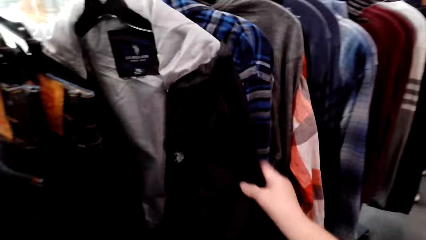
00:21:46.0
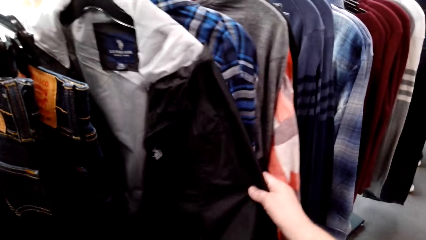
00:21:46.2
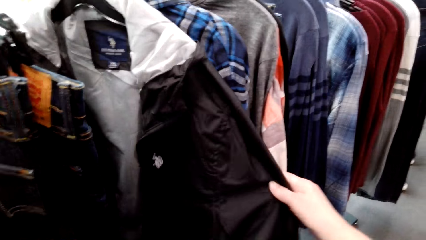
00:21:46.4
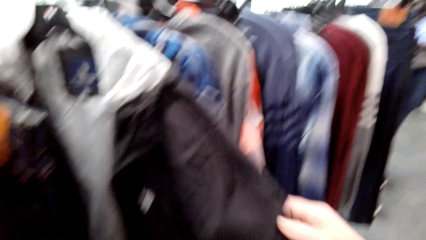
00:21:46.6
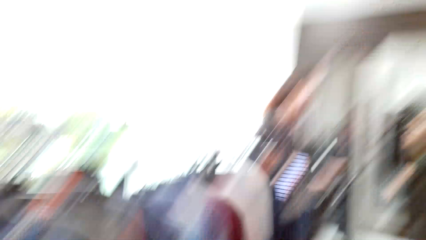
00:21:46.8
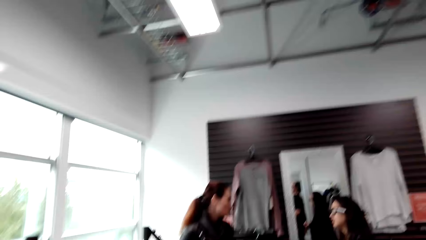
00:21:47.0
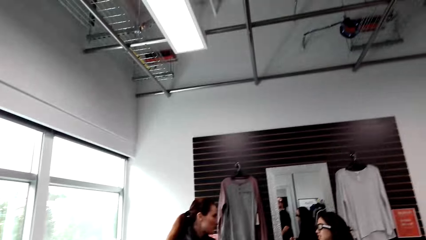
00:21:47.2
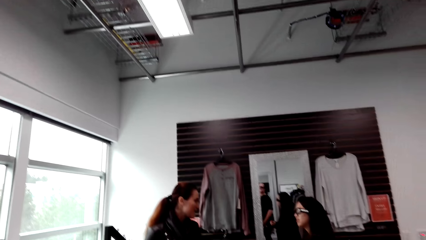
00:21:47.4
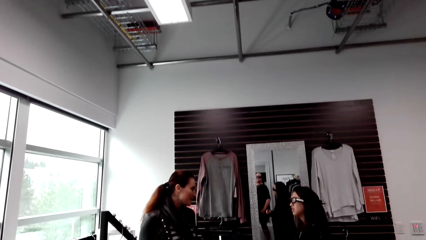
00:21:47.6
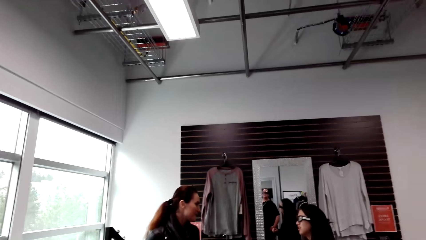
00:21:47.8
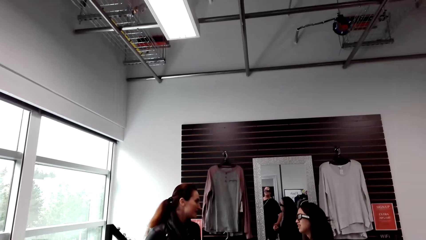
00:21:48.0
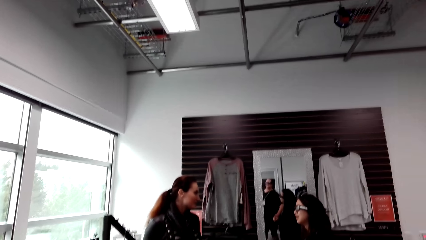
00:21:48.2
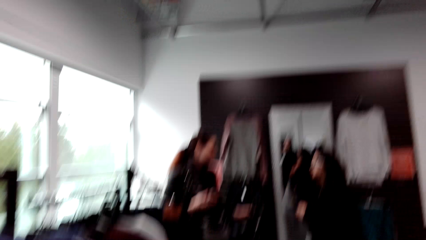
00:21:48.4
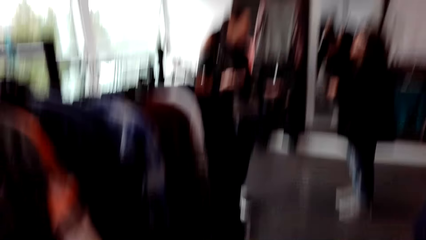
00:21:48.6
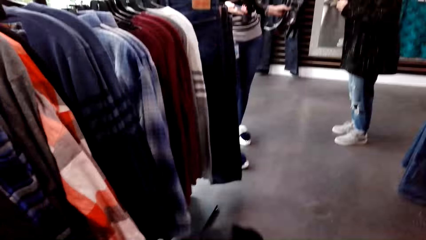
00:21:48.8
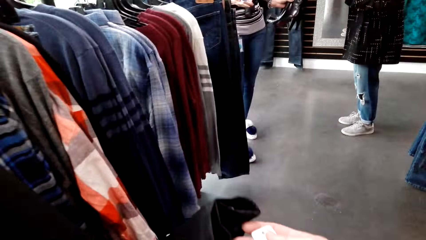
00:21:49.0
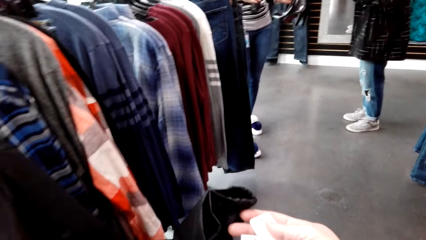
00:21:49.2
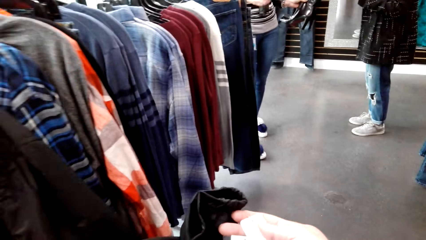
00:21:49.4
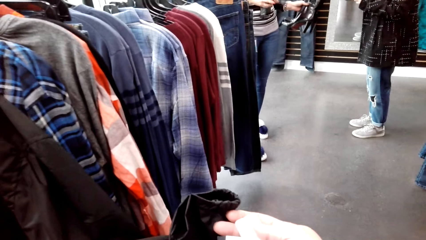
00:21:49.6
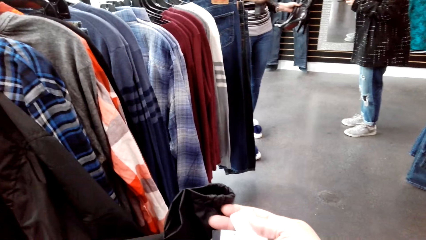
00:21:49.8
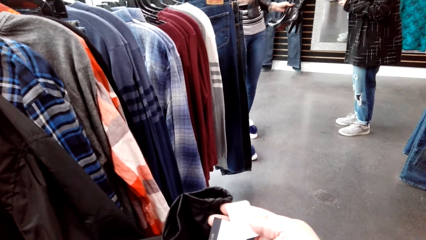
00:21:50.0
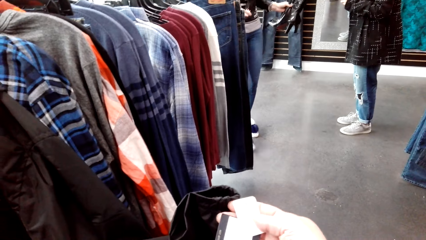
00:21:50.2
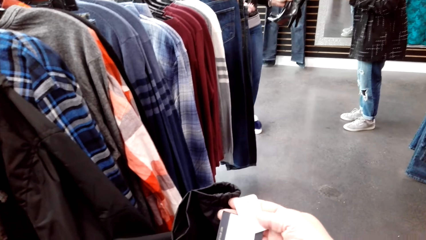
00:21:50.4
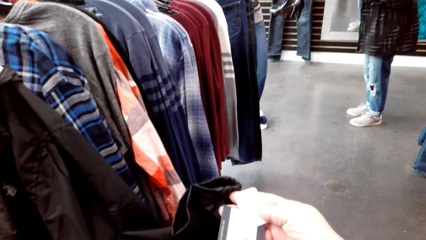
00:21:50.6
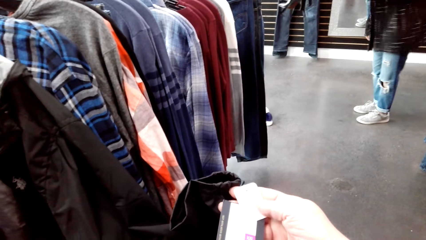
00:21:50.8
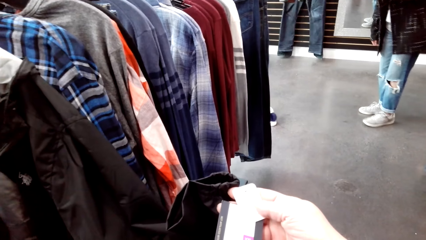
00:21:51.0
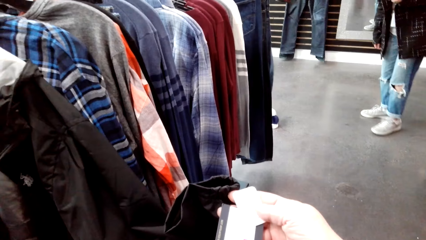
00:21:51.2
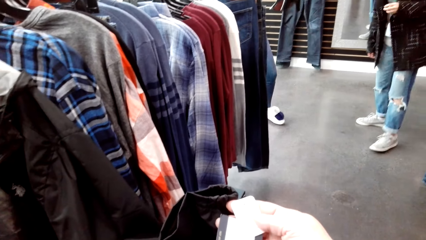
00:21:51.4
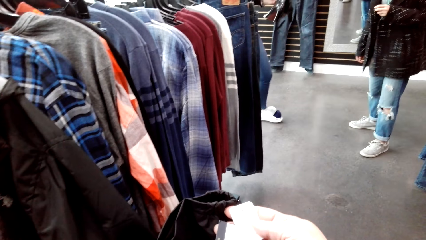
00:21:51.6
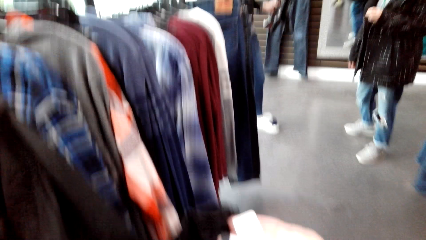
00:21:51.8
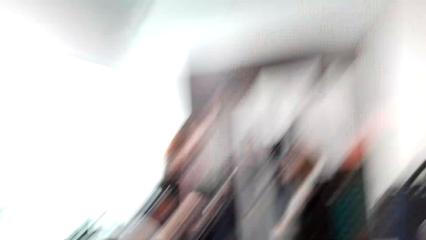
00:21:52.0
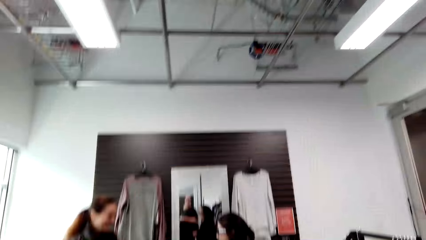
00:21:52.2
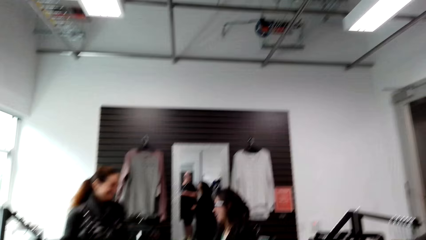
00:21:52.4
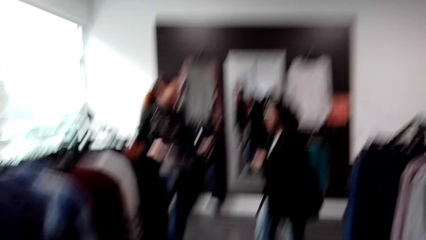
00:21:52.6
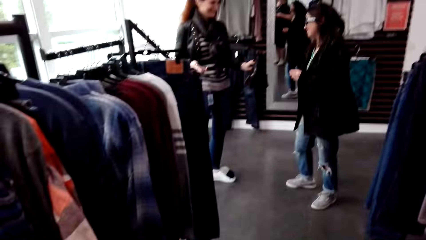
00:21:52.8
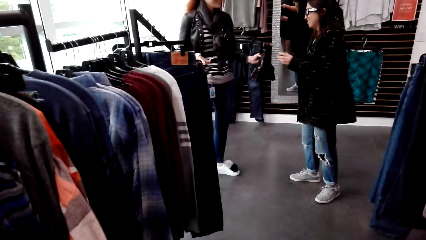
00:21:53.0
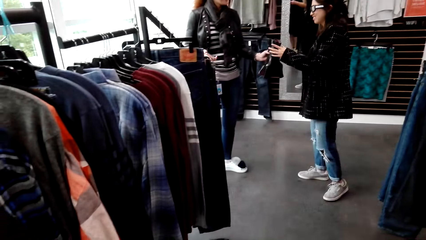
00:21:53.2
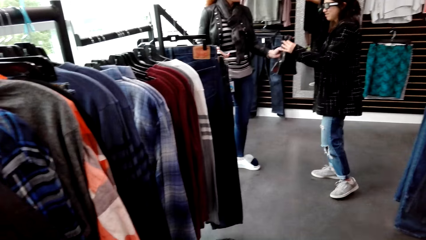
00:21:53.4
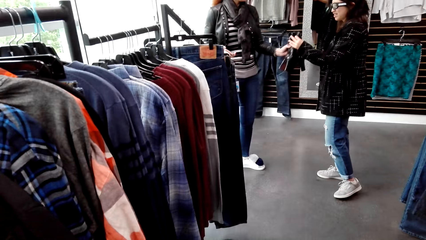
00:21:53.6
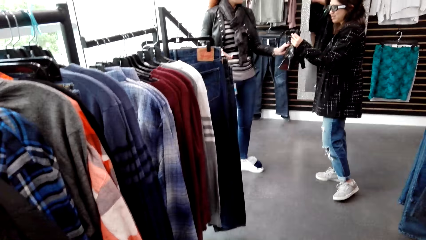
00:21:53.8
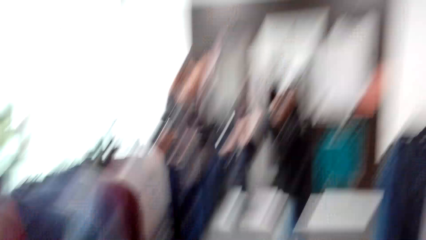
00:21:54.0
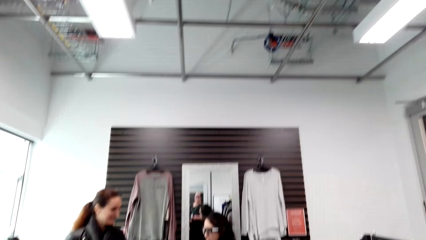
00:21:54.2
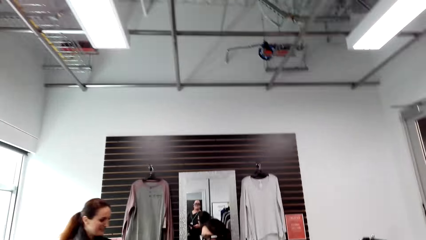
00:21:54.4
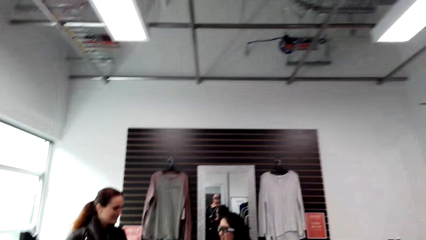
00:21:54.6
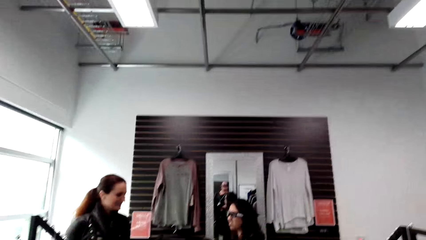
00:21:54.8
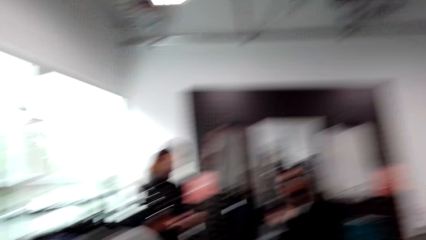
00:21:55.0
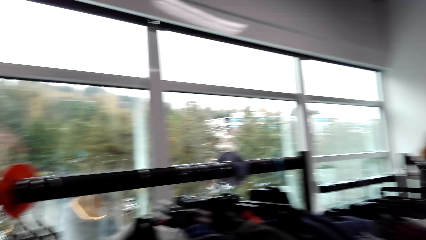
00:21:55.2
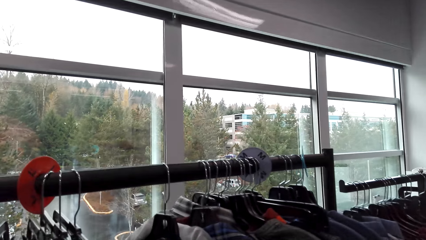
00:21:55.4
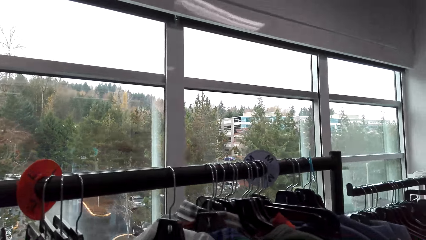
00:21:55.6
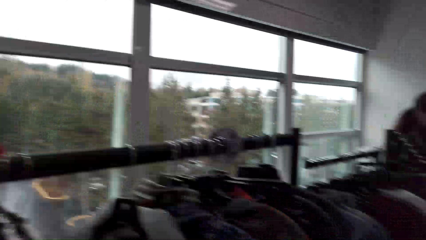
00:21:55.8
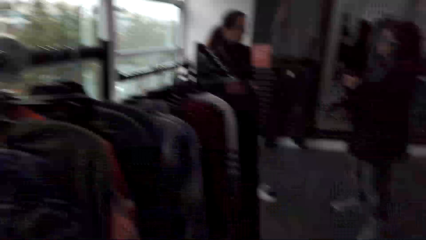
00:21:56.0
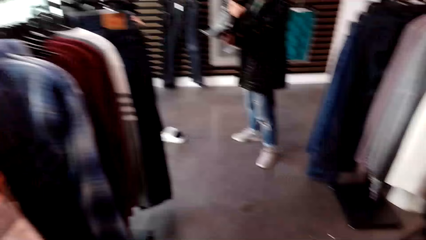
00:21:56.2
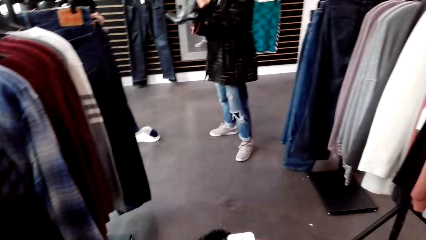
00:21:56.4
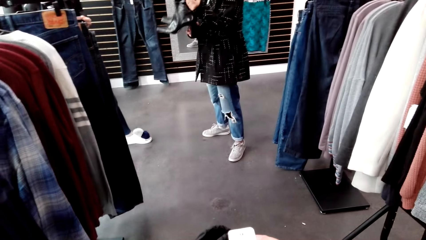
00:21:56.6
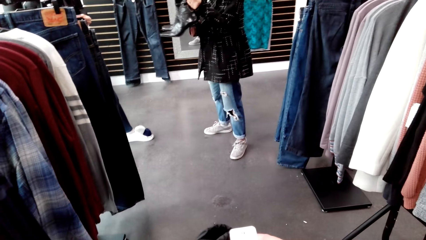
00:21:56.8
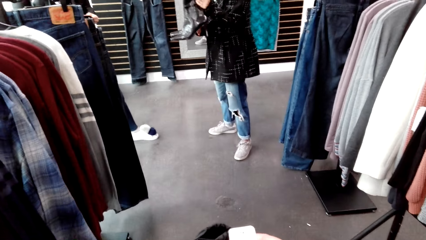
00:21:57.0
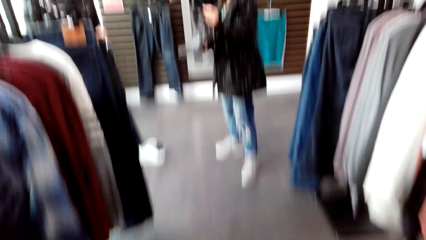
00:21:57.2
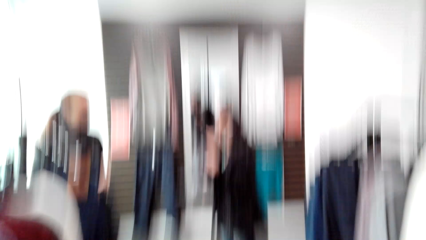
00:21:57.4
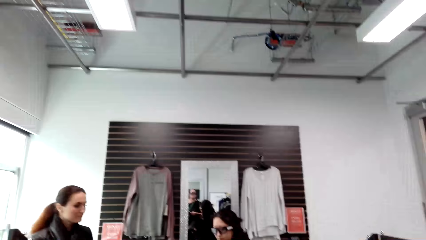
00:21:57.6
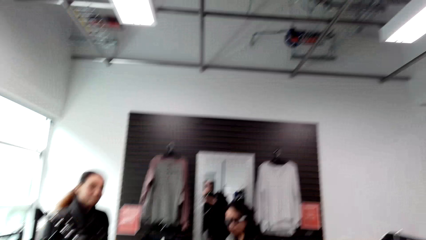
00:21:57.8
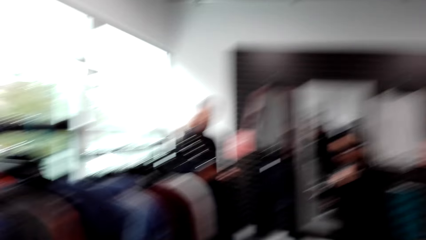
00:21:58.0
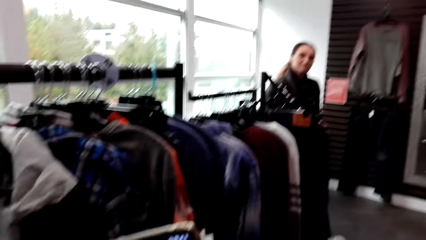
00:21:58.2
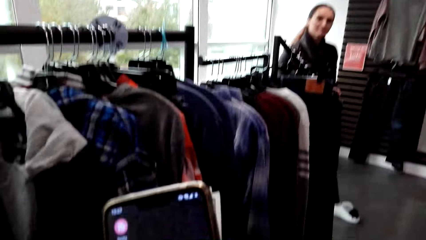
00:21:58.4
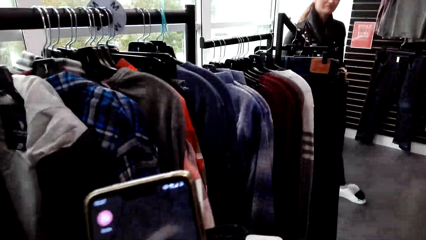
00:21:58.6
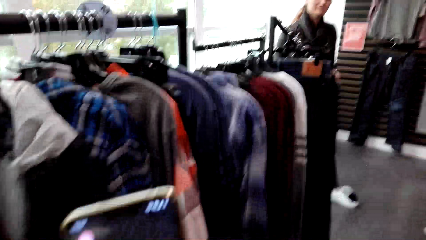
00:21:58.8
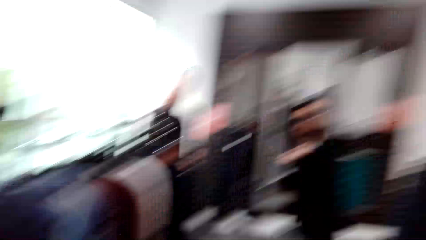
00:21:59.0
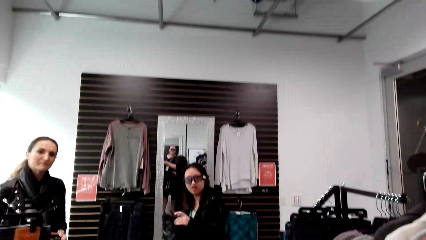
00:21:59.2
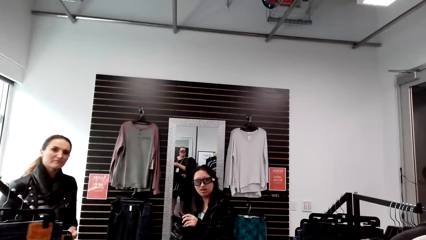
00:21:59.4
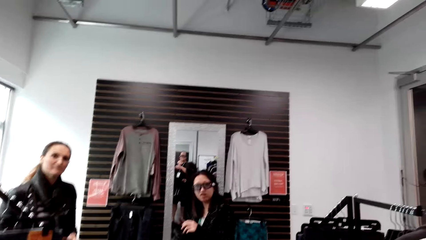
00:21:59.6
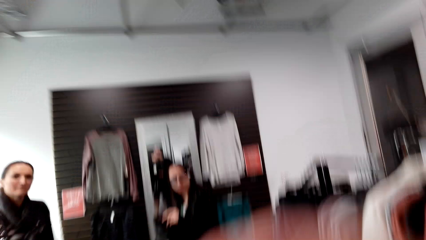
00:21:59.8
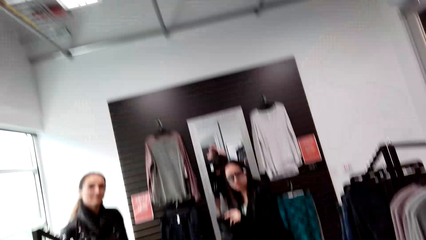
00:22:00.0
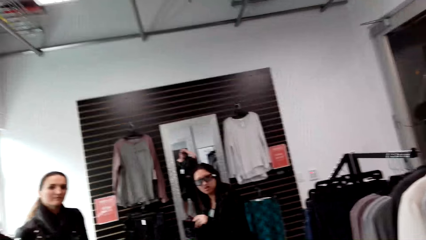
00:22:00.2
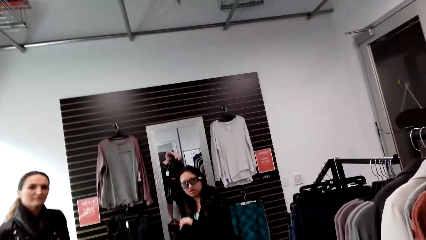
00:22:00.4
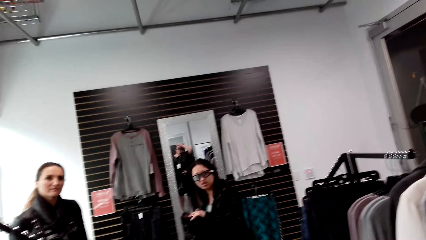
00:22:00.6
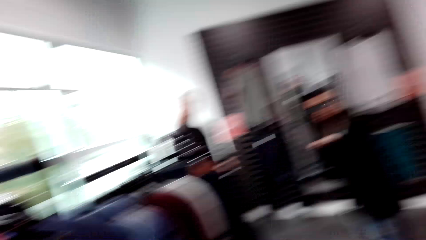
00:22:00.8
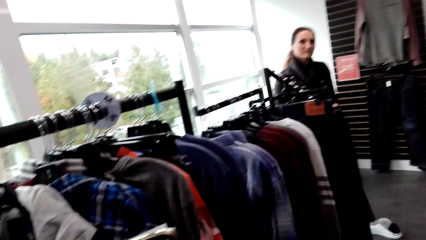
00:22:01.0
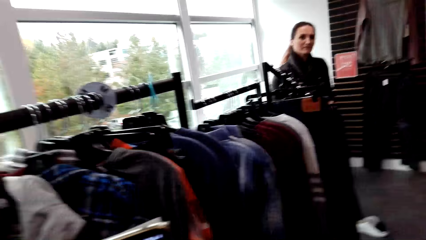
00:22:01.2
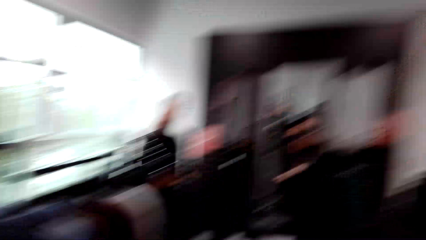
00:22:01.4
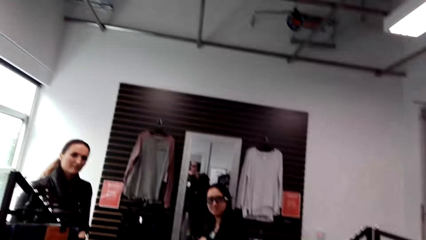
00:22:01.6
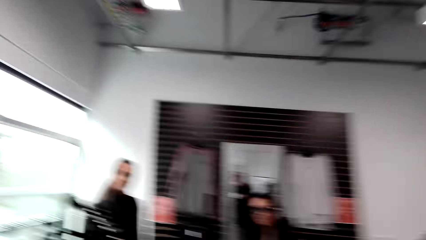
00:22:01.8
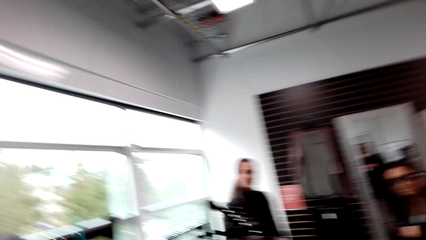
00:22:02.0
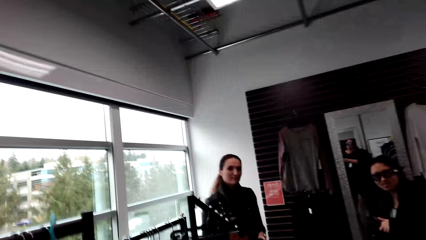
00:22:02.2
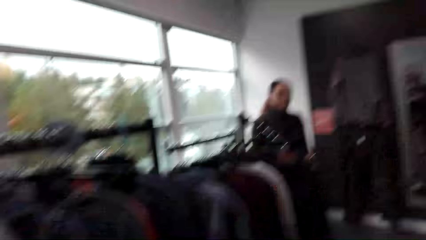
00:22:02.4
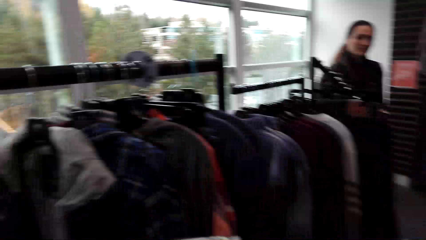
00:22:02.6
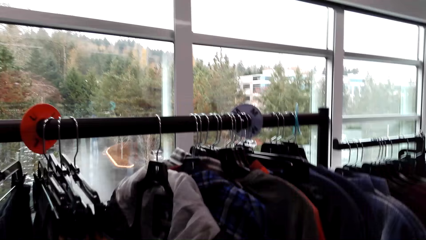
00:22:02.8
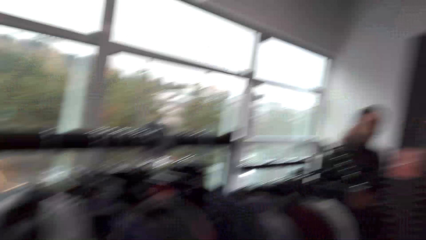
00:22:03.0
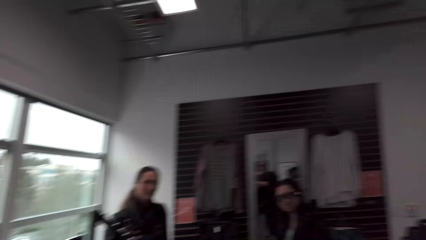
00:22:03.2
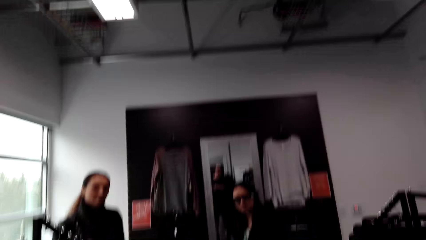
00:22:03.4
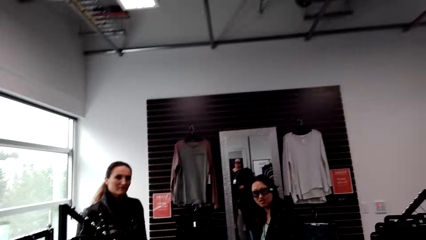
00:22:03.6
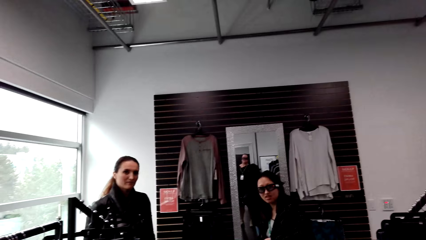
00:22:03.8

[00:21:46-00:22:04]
The camera wearer looks around the clothes store. A woman laughs. The camera wearer looks around the clothes store. They speak.
